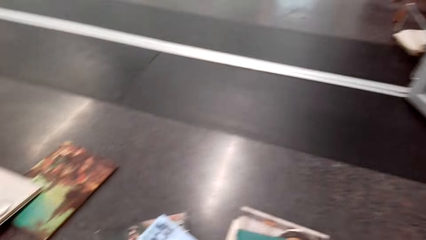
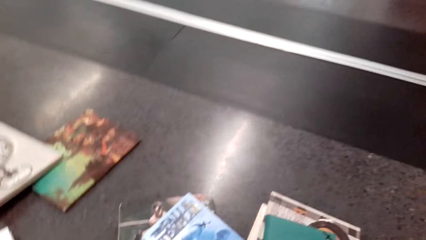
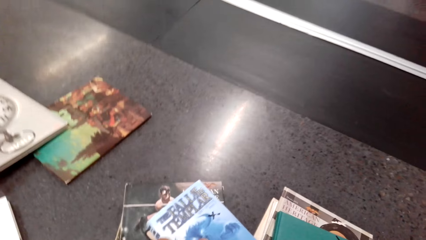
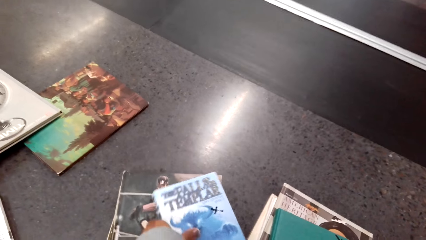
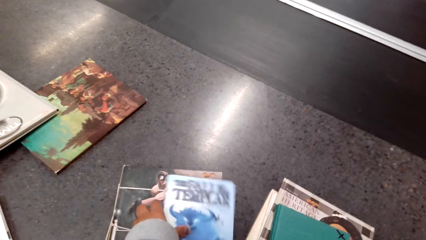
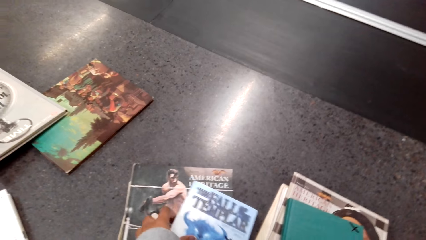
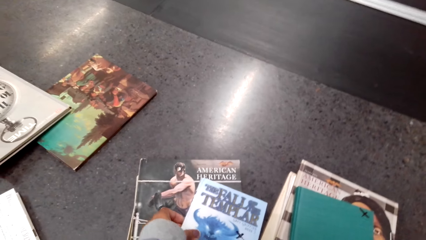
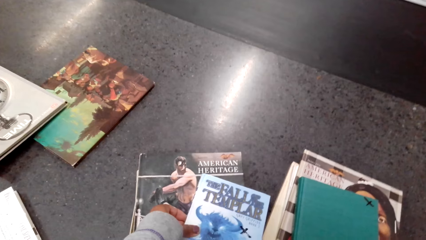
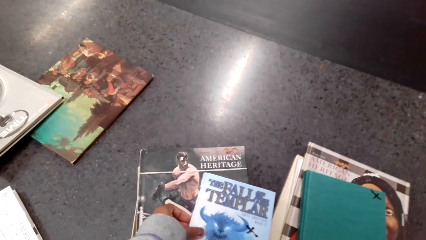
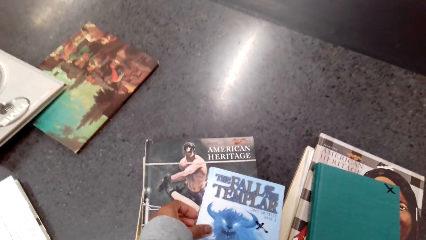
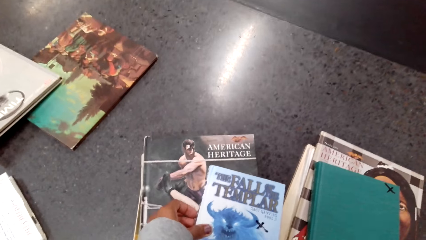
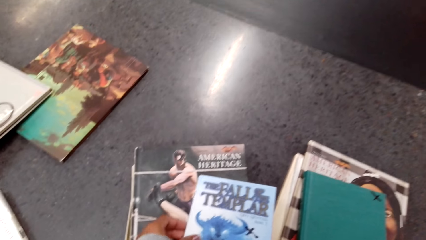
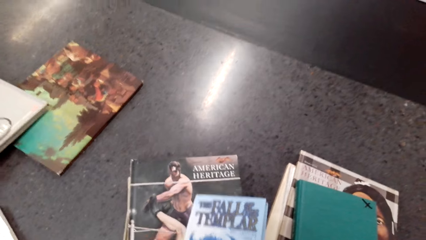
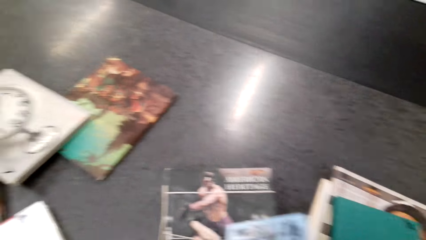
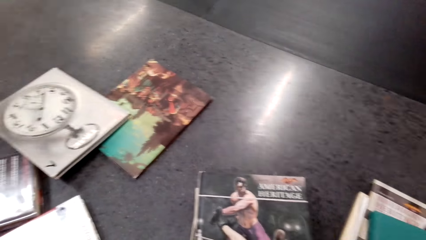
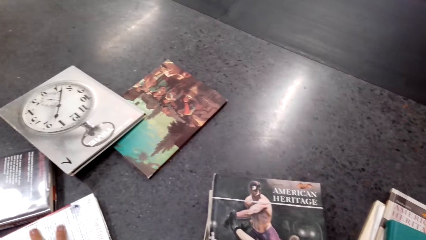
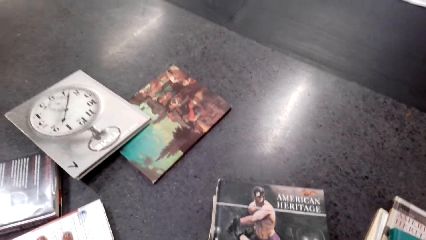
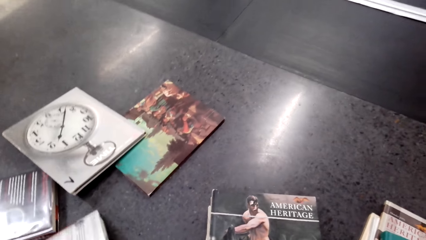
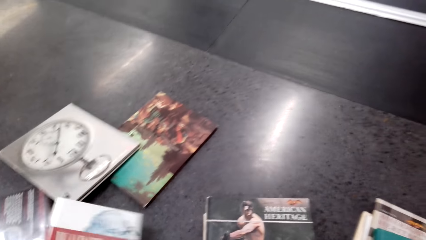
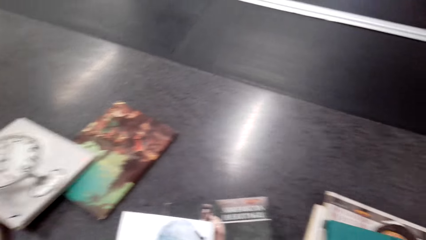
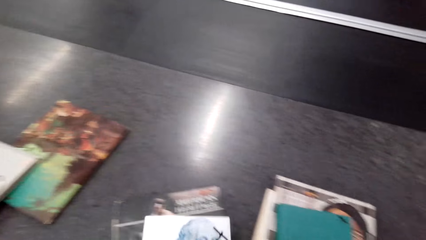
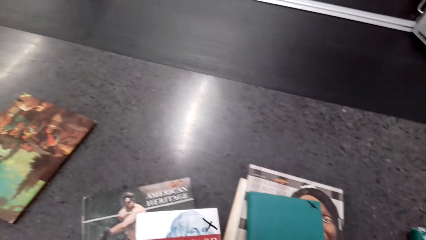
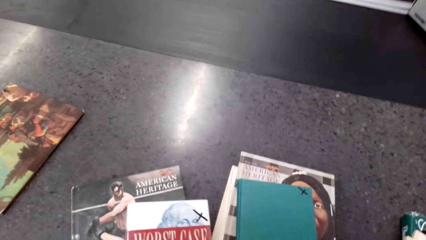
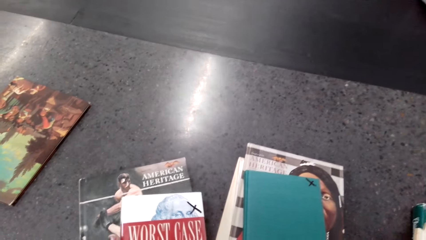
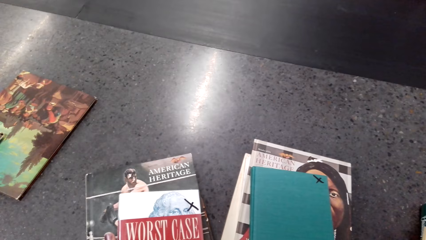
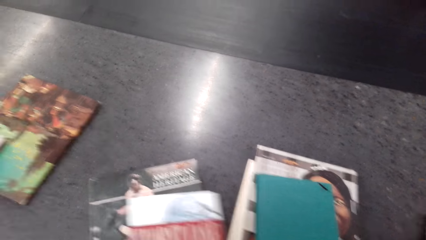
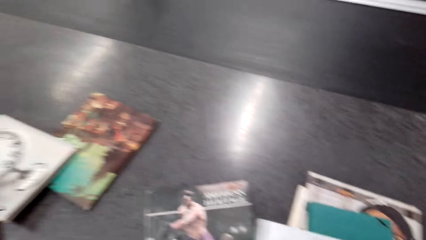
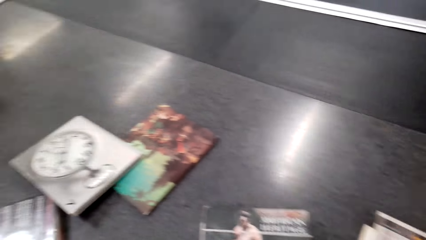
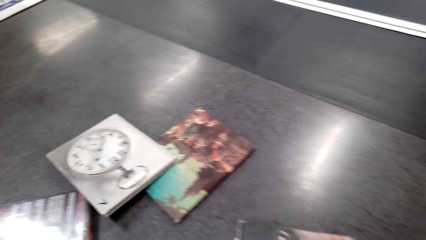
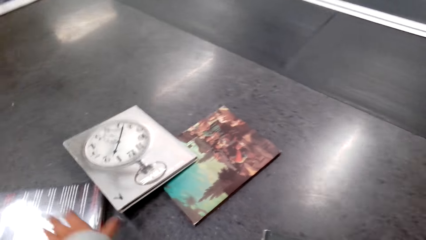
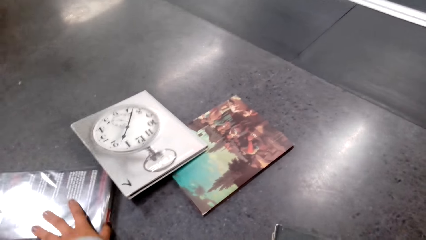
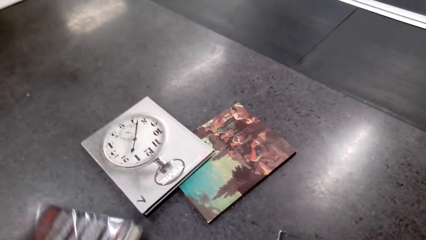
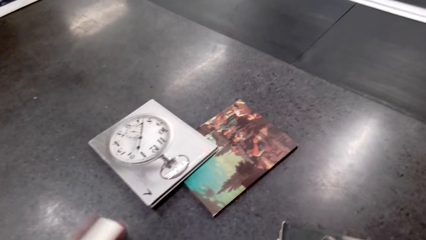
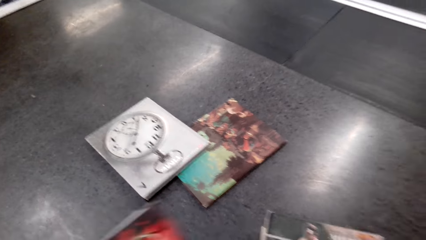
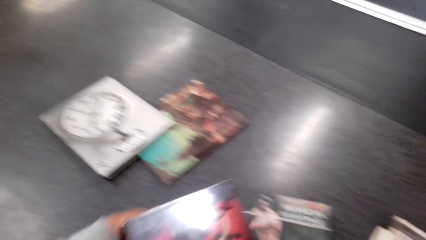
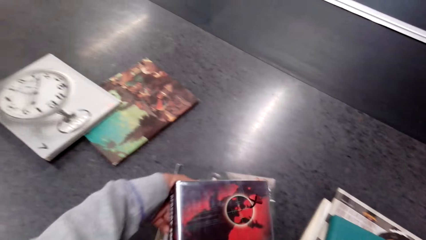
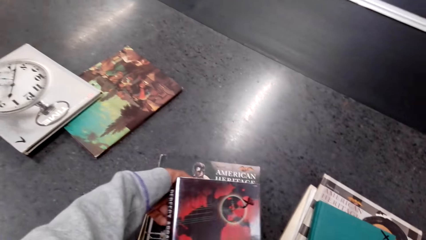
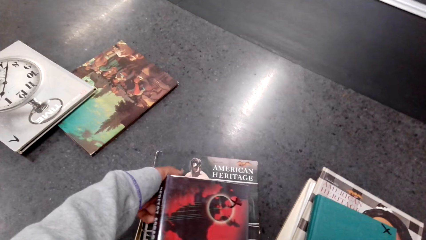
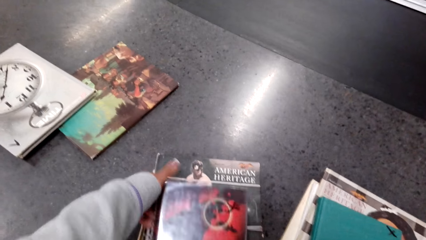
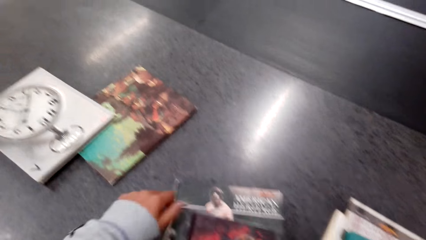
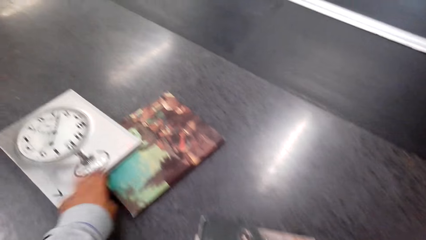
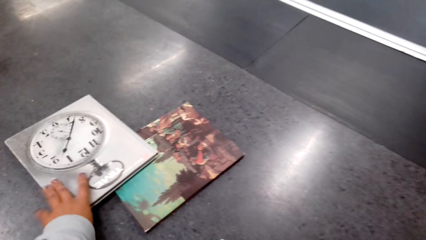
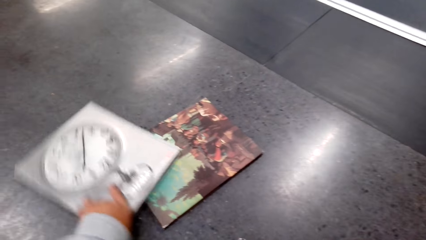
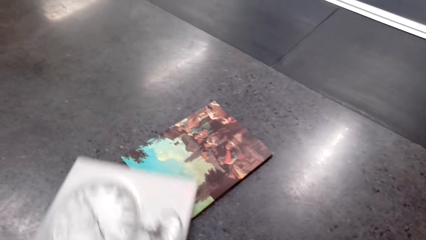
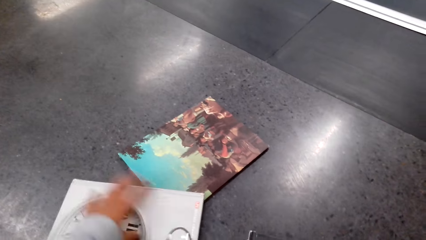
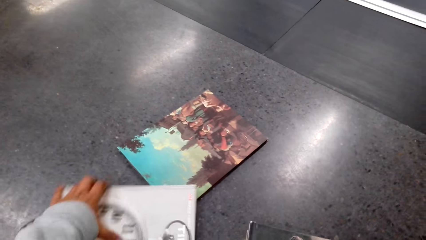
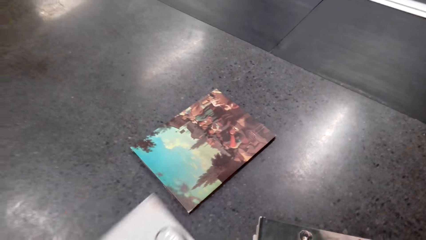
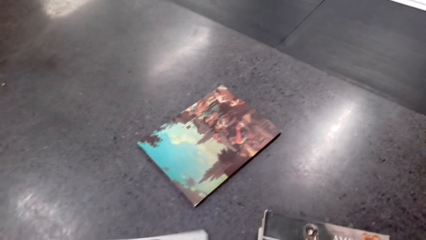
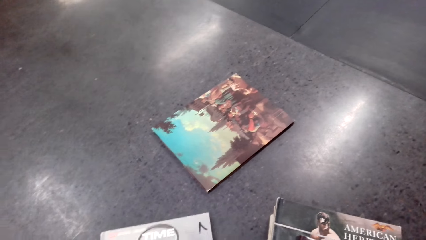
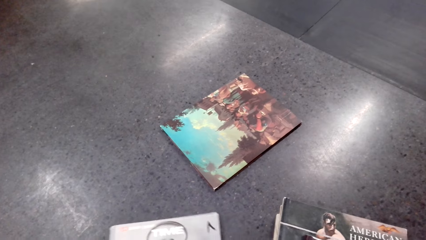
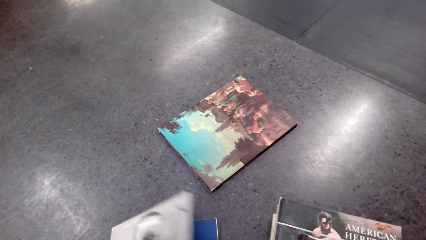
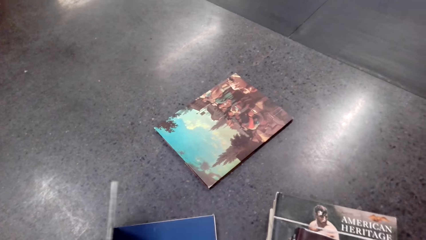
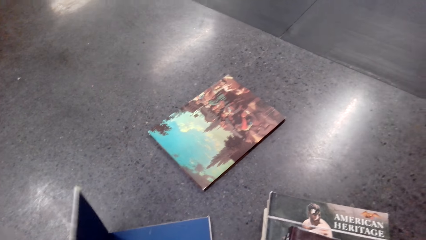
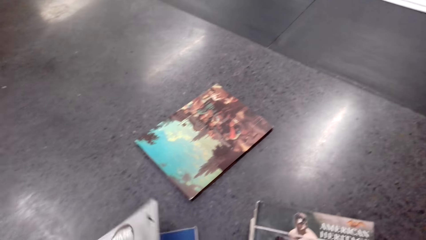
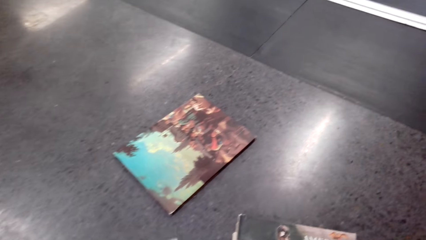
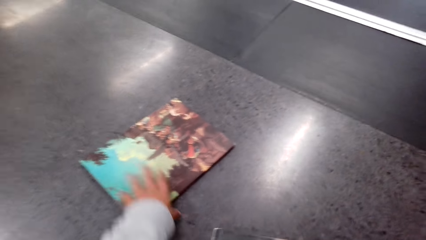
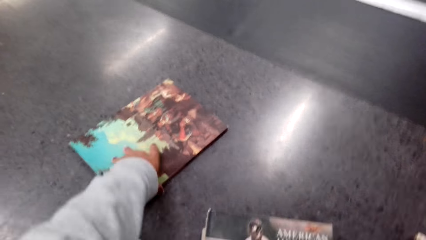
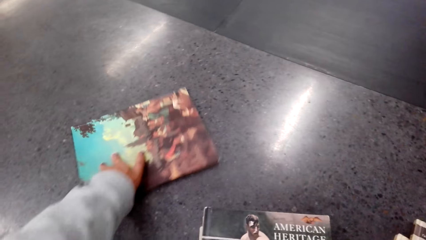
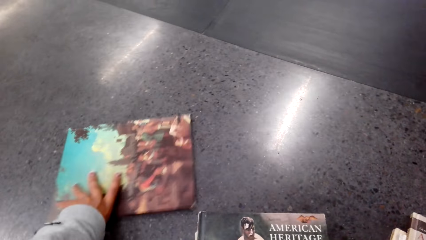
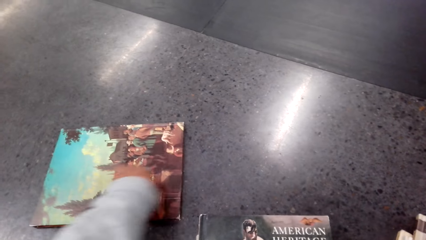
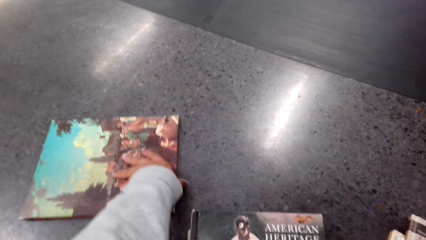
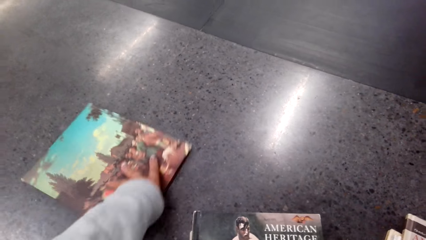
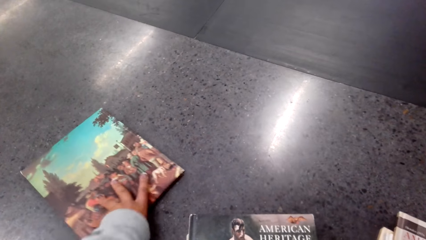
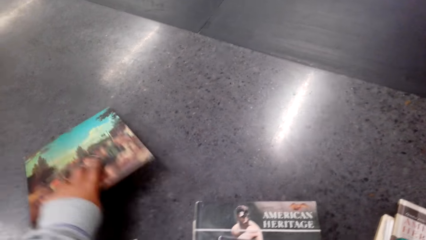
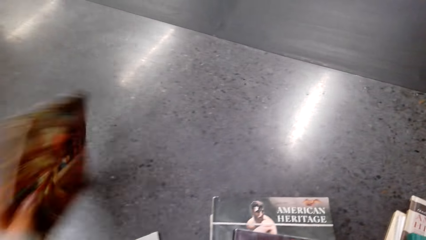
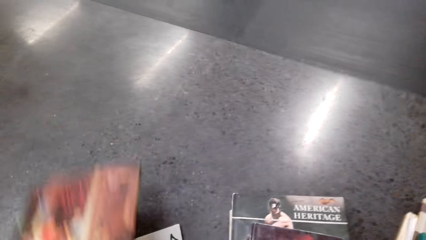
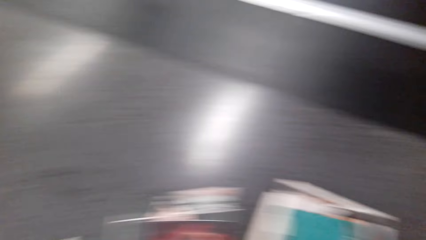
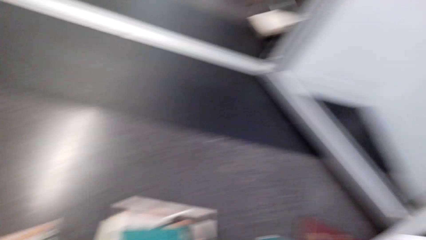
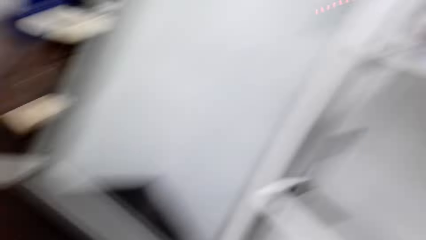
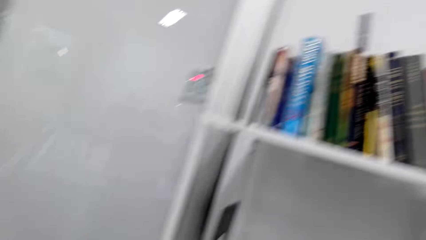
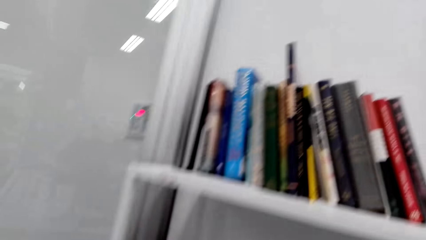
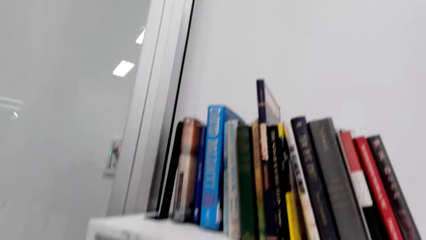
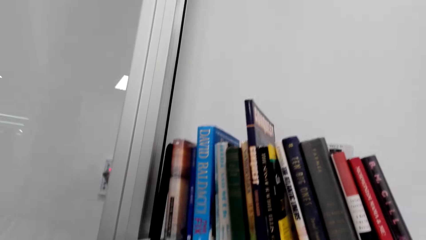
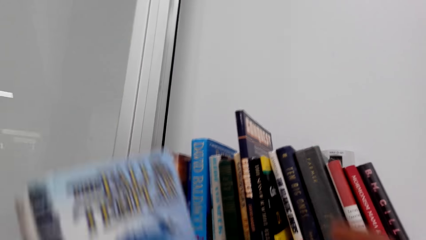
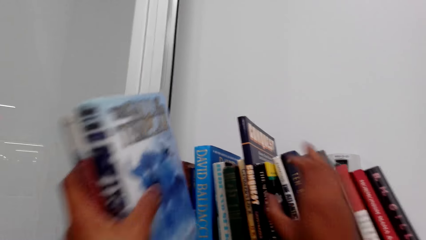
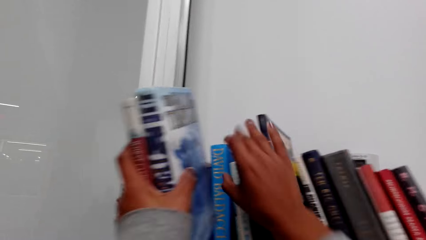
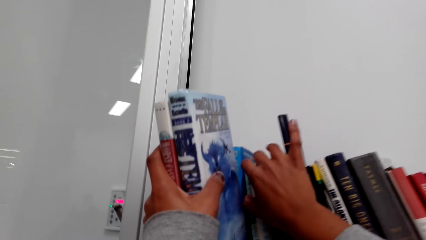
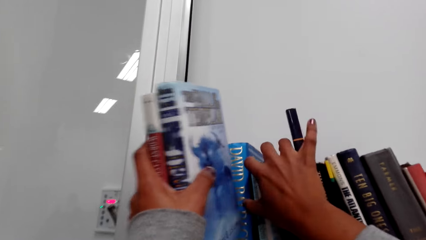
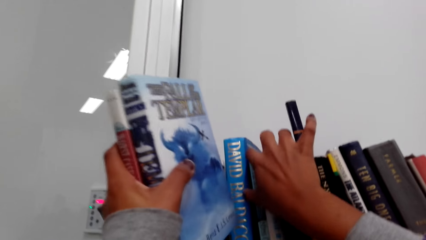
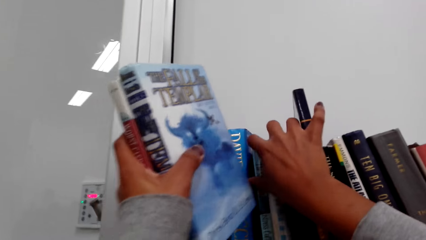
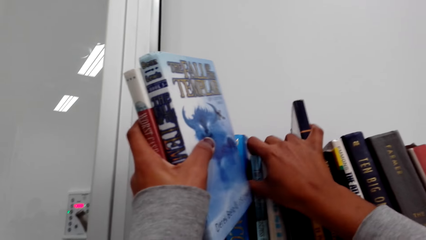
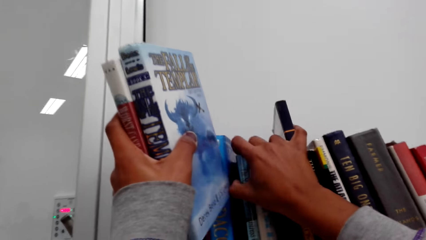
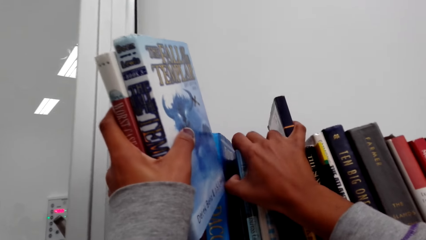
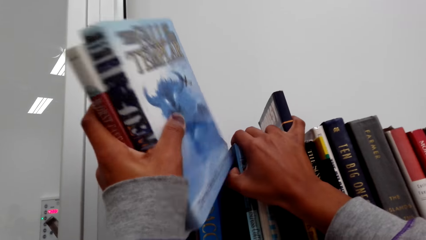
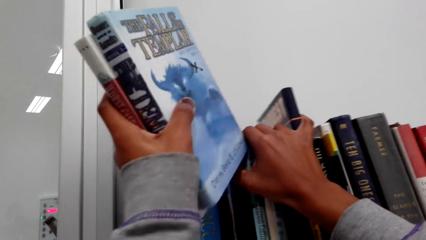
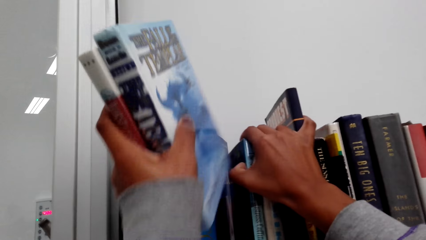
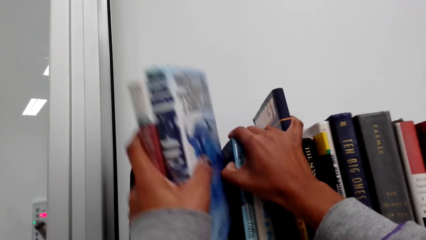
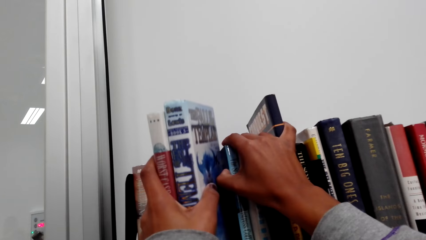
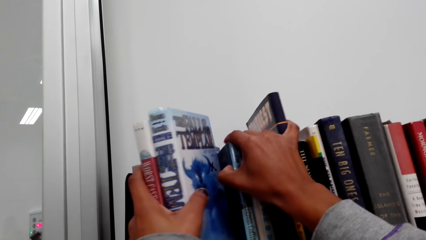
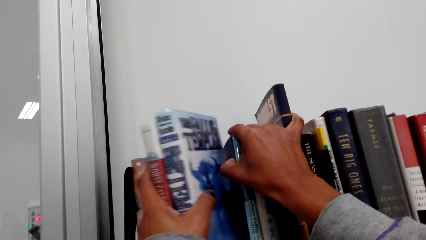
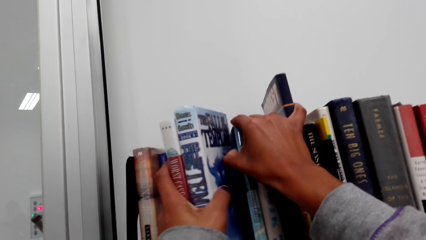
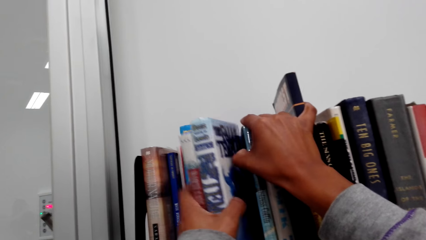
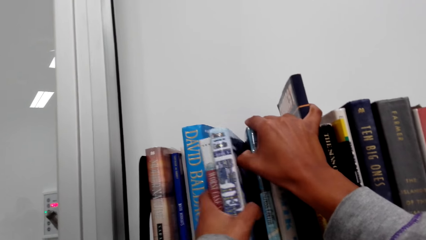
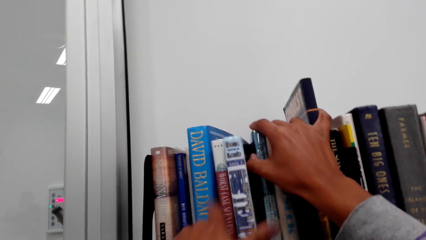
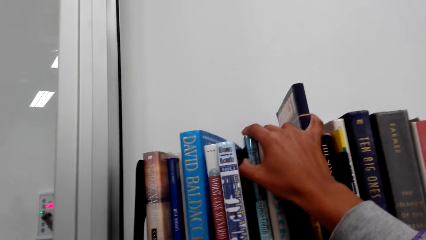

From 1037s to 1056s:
The camera wearer picks the books from the floor. They look at the book. They place the book on the other books on the floor. They look at the book. They pick the books from the floor. They place the books on the shelf. They arrange the books on the shelf.
